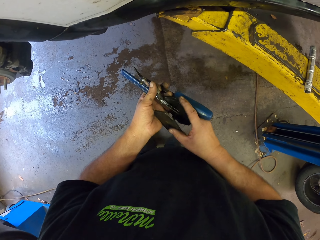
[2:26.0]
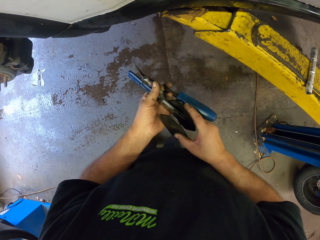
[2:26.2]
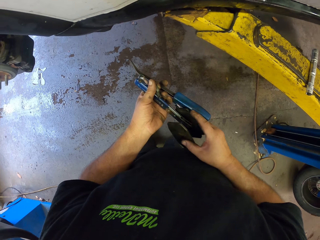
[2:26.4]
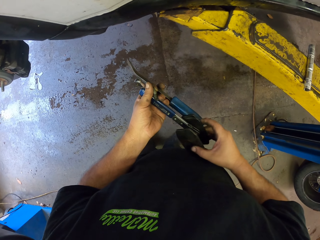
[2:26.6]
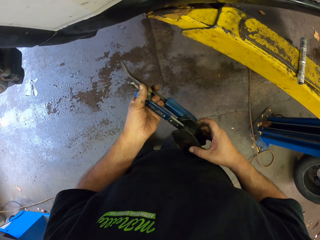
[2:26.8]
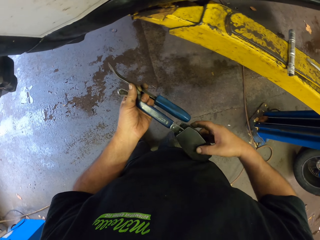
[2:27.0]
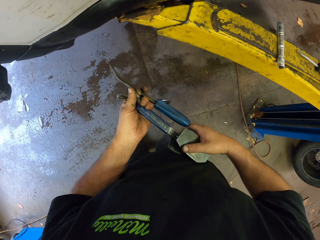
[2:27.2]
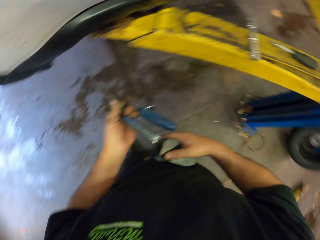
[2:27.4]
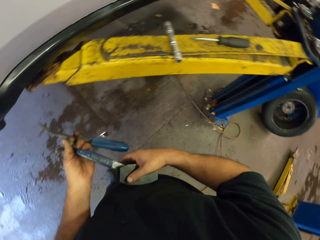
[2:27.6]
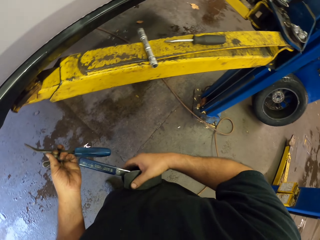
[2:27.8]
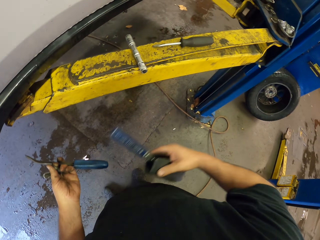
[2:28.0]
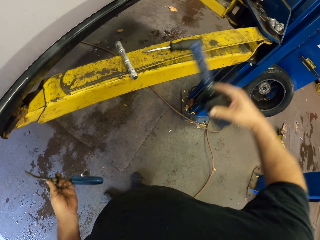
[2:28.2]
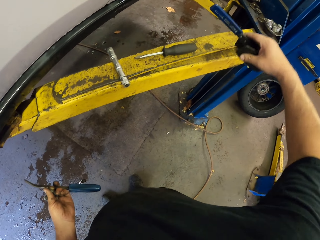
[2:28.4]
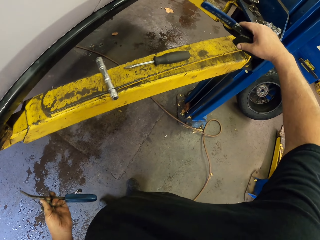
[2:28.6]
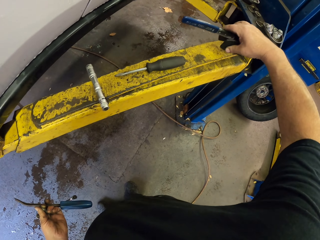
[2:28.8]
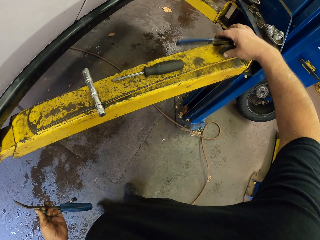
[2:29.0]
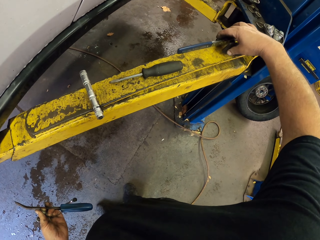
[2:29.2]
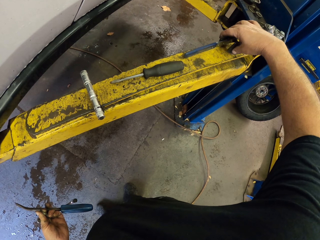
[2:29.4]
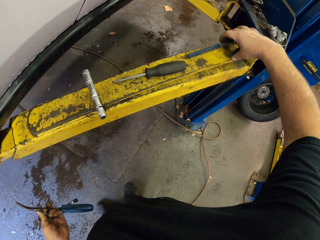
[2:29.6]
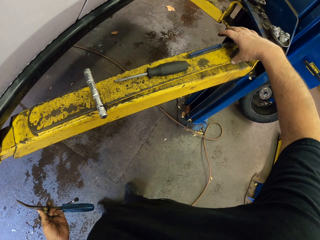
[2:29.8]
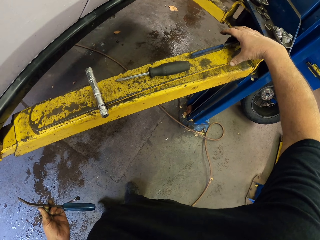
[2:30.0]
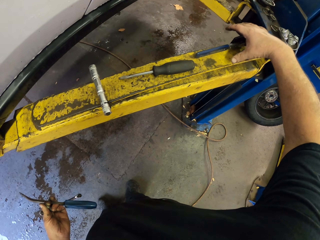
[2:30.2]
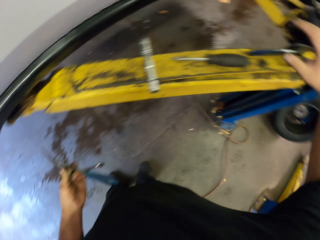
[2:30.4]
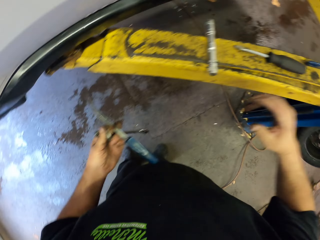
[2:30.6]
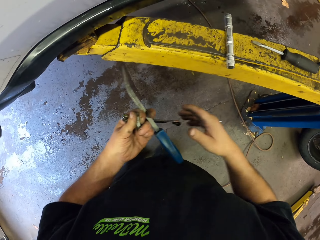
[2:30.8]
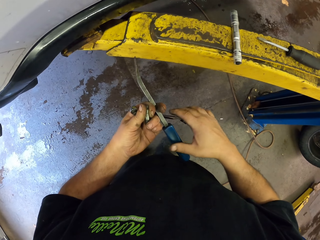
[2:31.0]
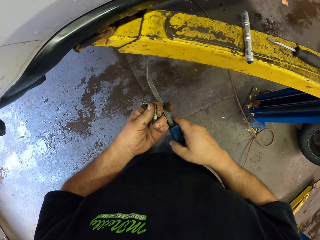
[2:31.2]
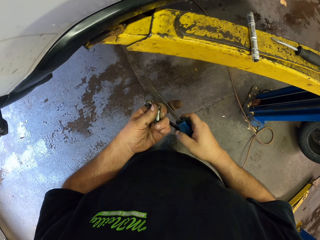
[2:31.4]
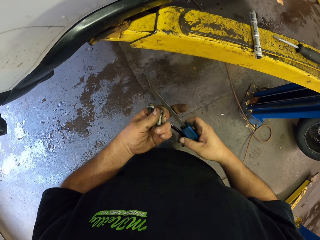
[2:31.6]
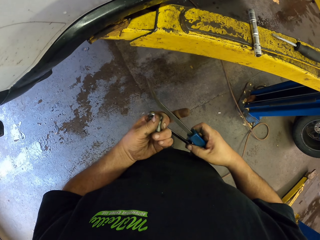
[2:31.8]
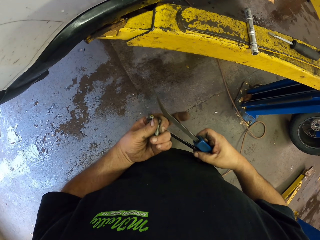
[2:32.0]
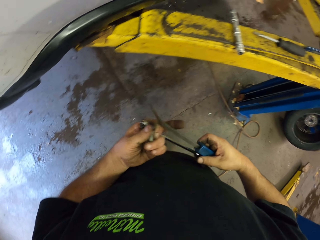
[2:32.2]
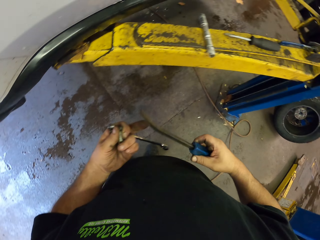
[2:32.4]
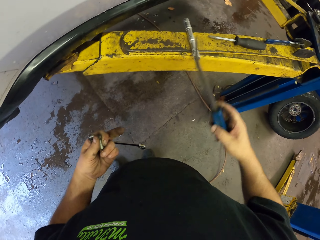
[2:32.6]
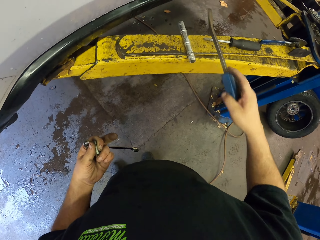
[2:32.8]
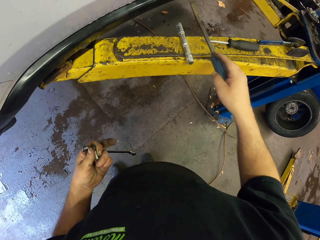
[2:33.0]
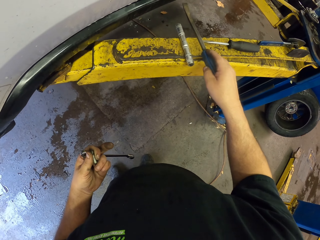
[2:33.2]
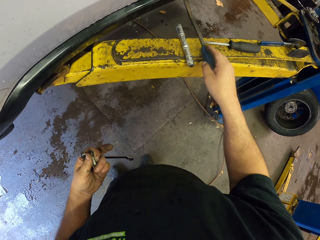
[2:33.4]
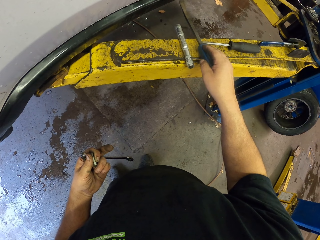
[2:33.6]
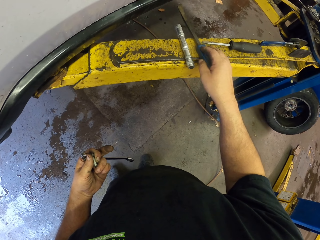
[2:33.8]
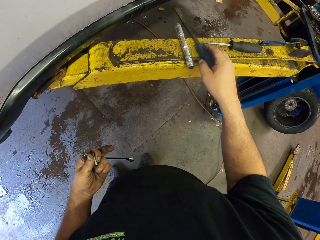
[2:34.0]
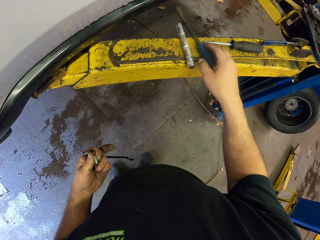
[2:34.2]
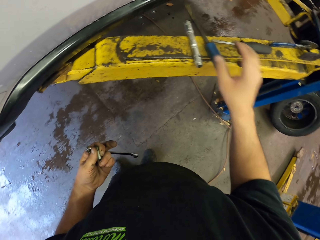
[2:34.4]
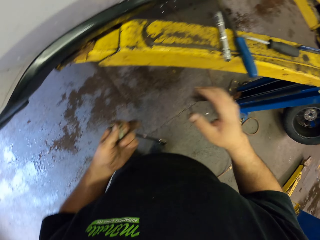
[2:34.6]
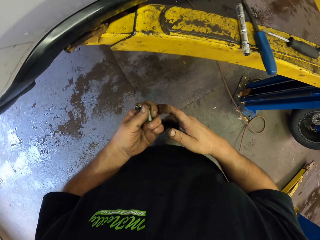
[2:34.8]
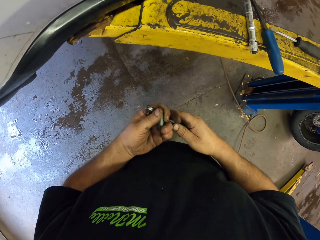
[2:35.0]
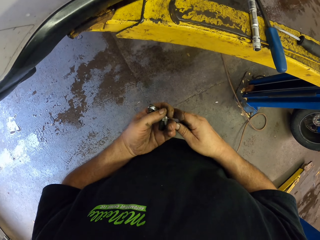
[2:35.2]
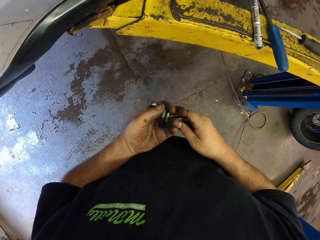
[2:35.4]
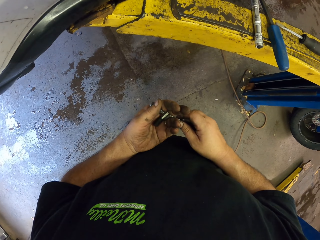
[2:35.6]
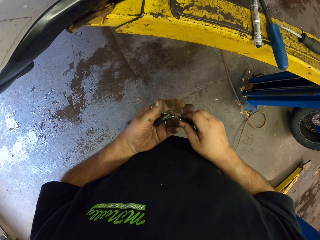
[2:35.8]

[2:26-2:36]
The camera wearer puts something on the crane. They put the screwdriver on the crane.

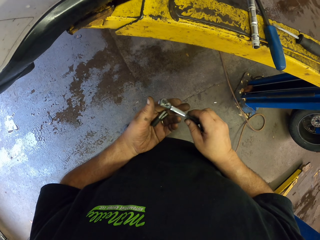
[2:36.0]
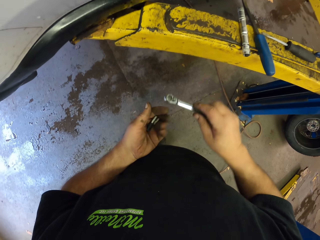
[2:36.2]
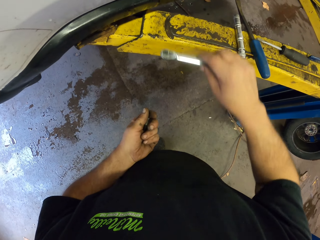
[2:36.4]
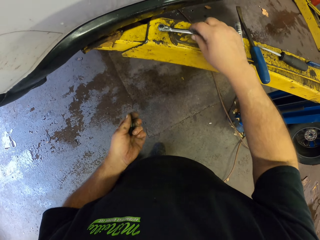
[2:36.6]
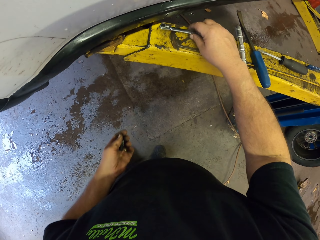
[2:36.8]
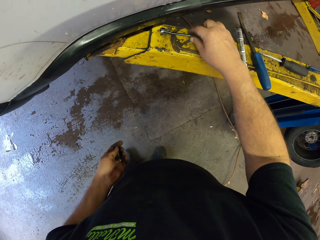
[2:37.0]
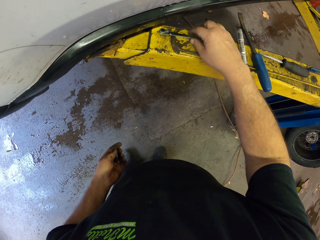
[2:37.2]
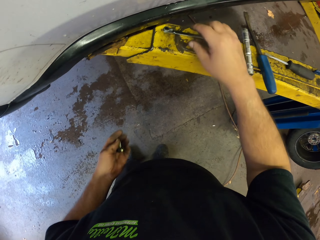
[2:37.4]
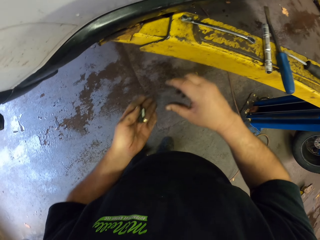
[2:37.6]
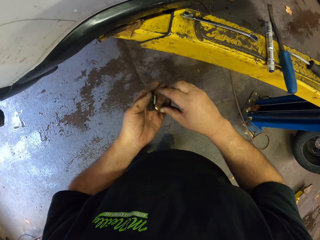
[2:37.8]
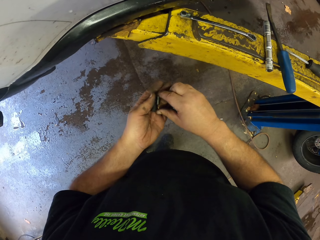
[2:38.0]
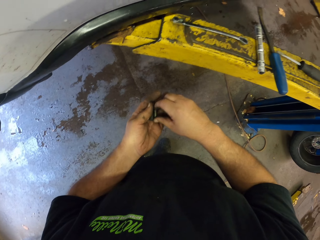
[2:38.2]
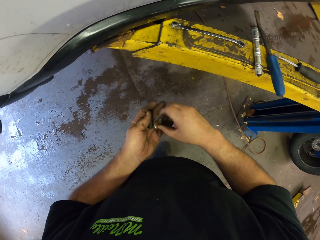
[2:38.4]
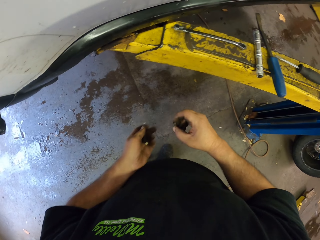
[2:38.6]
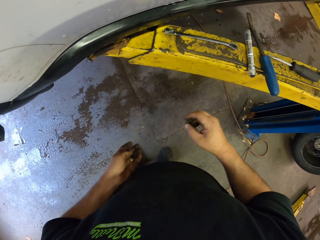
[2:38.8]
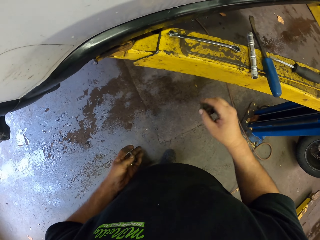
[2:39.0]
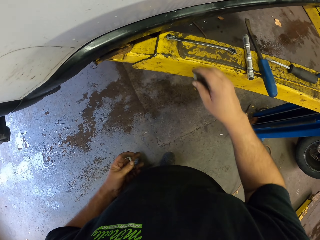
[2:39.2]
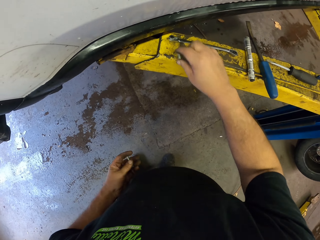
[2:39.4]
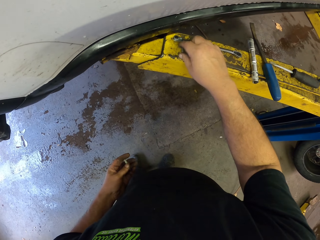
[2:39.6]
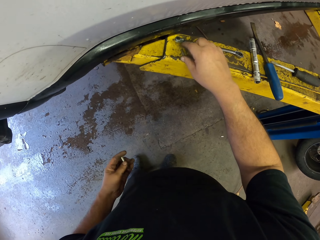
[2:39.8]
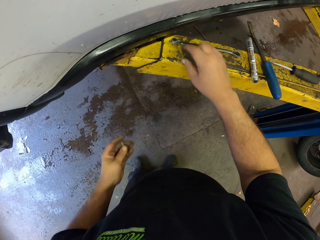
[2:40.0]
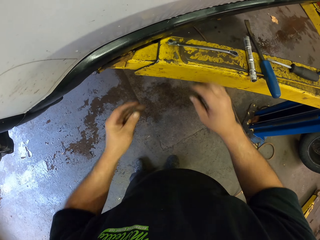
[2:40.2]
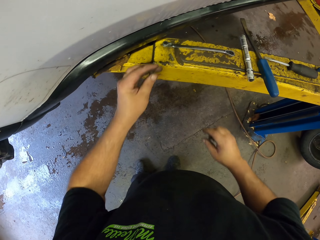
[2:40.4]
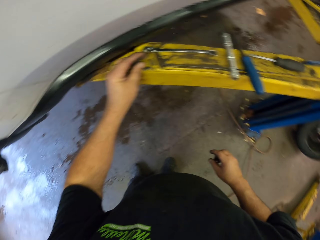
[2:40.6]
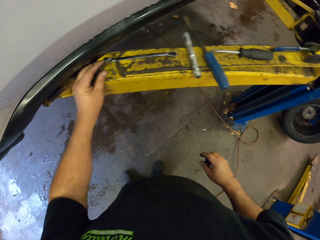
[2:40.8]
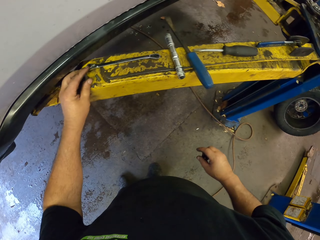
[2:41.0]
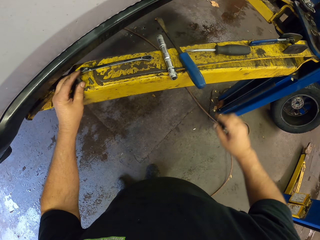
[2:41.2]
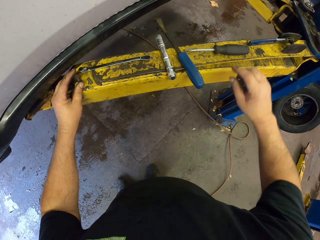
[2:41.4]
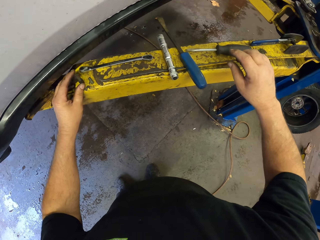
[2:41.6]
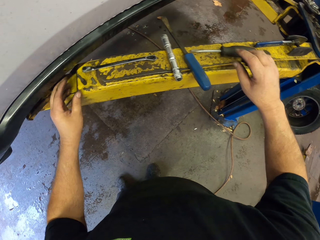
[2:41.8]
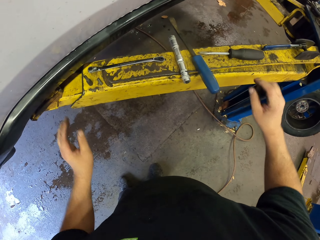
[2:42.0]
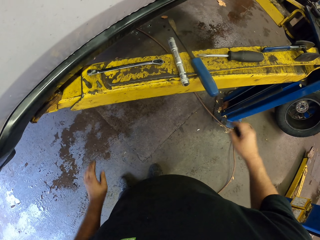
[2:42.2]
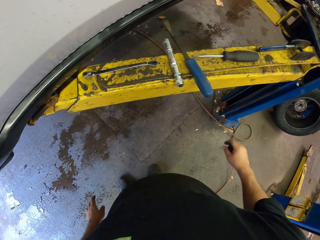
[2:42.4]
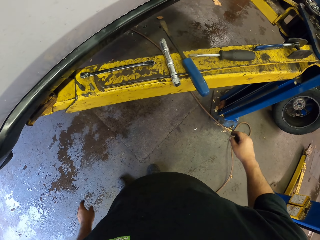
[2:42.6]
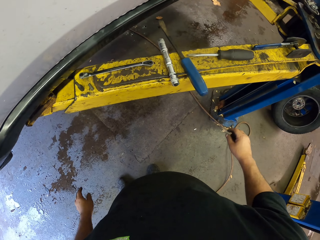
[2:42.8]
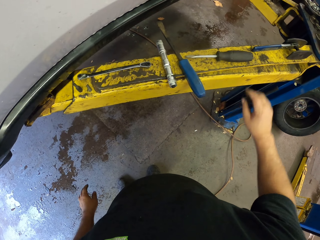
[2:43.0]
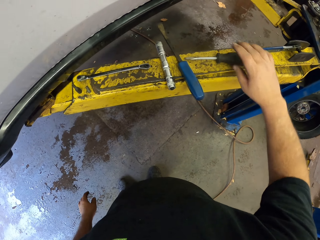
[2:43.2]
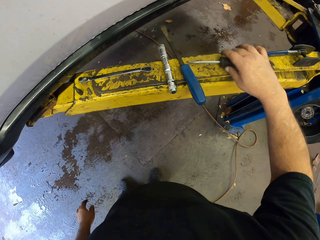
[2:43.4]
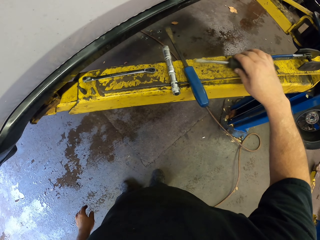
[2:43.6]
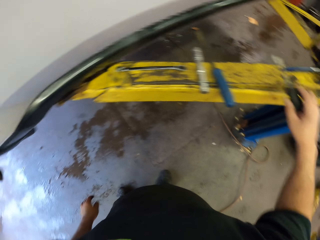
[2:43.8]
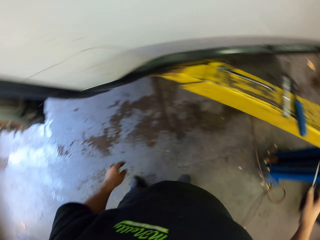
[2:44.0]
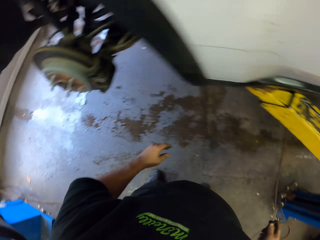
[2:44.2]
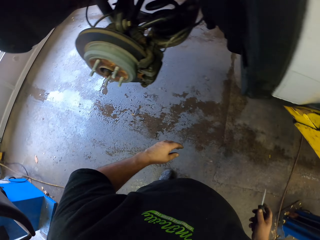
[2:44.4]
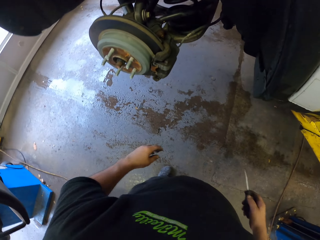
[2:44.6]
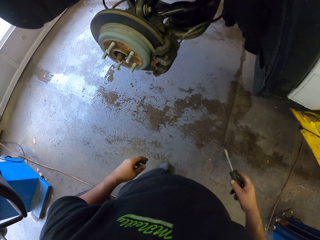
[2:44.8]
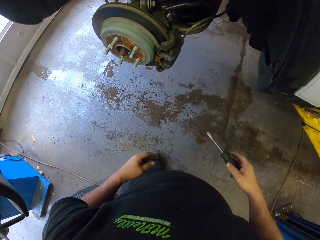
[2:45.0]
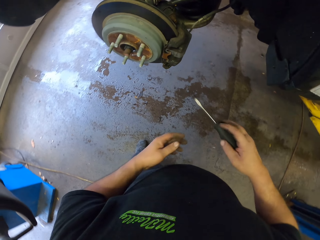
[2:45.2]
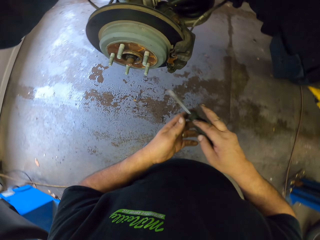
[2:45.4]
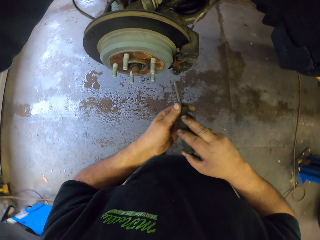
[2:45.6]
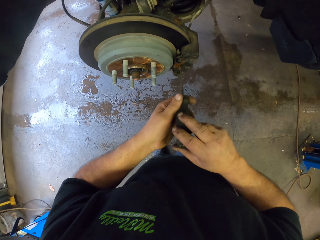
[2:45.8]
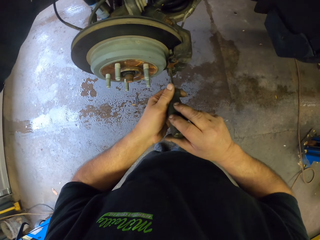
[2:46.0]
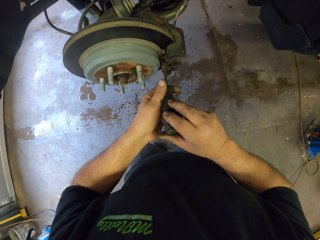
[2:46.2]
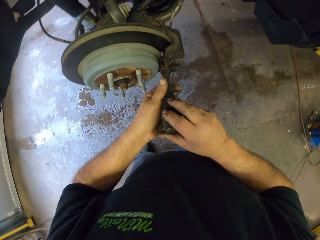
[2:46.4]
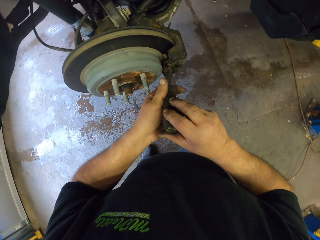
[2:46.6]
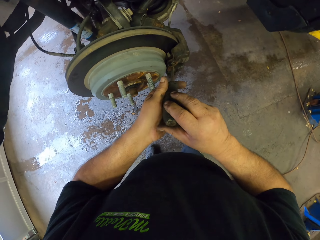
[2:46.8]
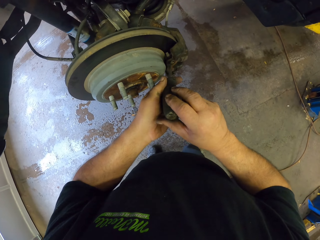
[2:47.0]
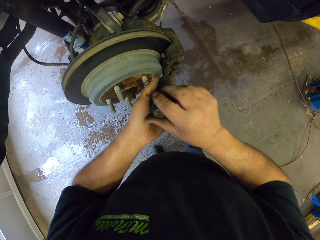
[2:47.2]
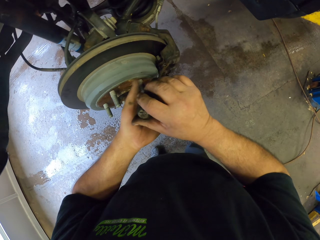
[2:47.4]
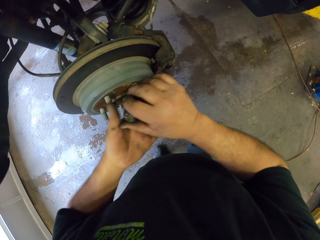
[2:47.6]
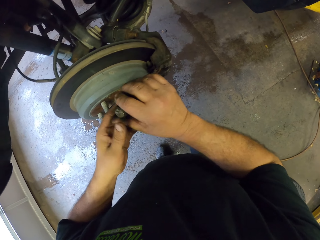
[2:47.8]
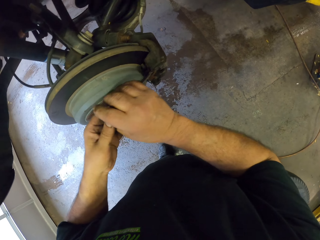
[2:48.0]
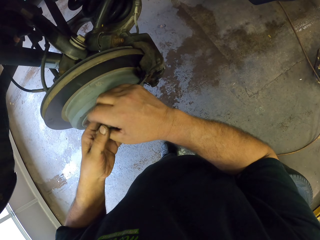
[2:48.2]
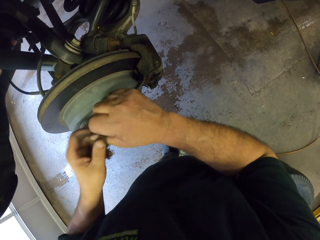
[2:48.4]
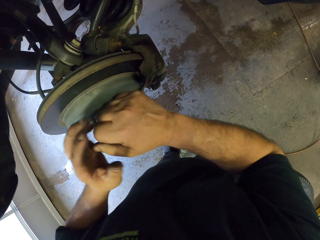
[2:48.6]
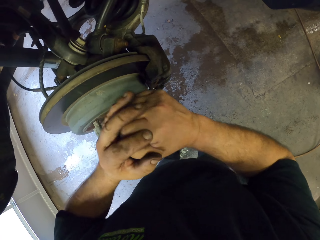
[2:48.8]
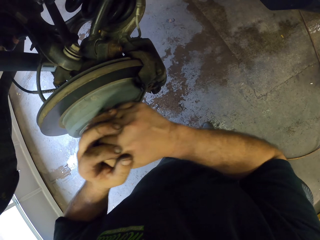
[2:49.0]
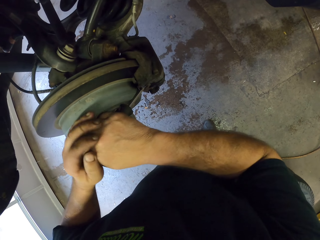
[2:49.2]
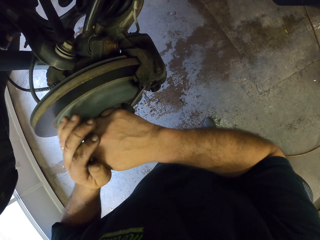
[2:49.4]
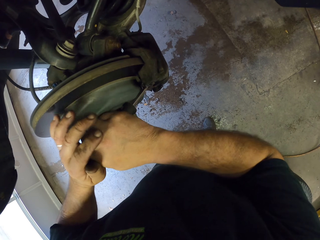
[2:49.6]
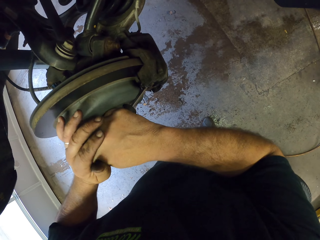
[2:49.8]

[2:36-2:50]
The camera wearer puts the wrench on the crane. They put the bolts on the crane. They pick up the screwdriver. They open the sidewall parts.
